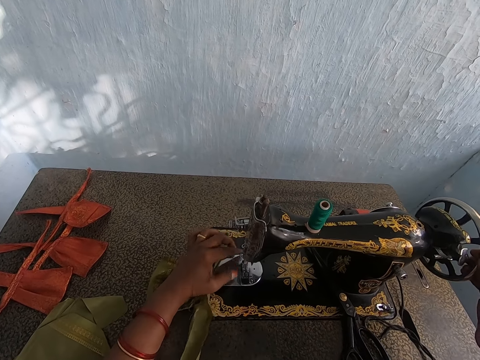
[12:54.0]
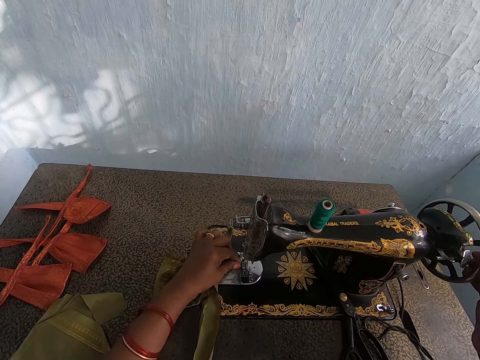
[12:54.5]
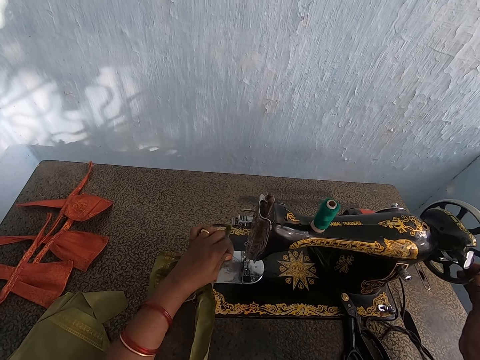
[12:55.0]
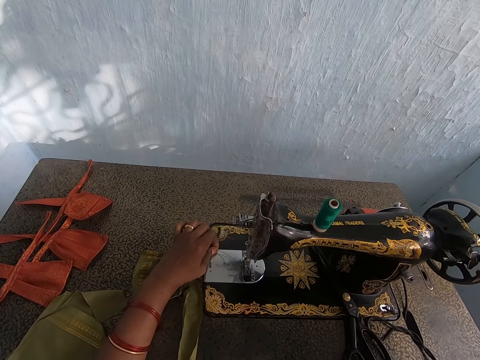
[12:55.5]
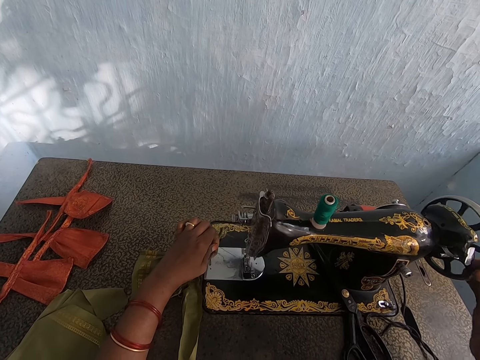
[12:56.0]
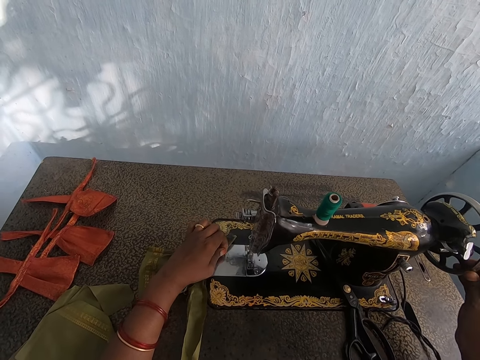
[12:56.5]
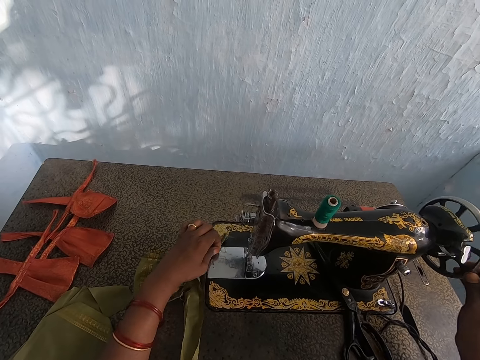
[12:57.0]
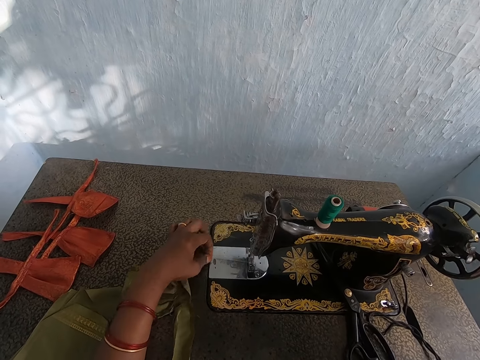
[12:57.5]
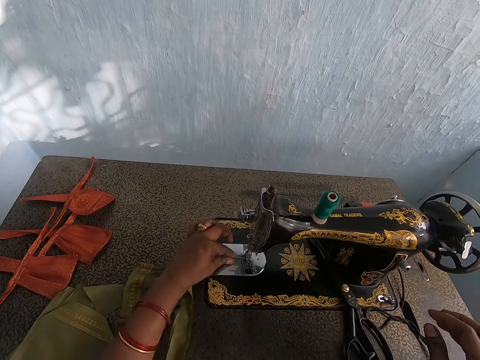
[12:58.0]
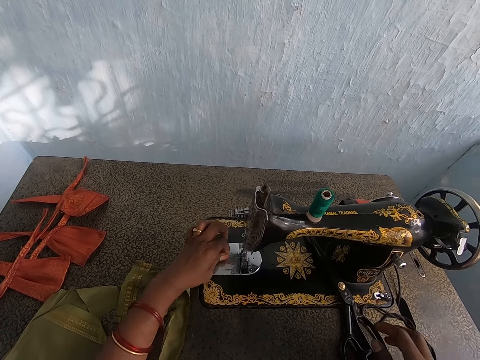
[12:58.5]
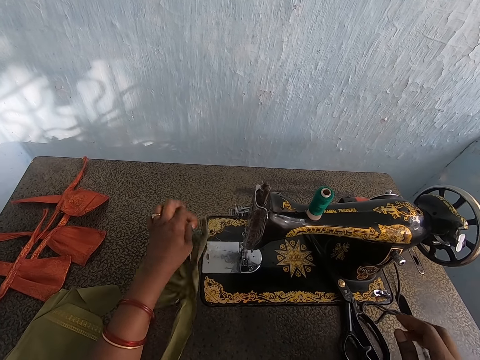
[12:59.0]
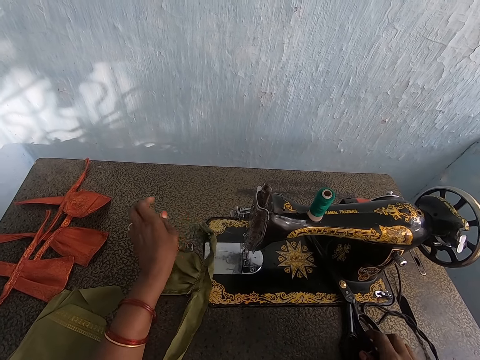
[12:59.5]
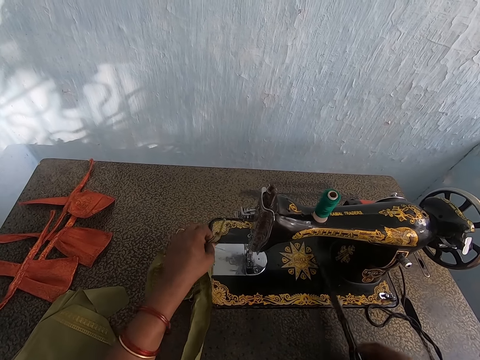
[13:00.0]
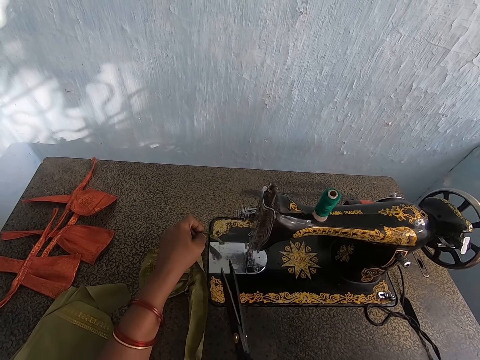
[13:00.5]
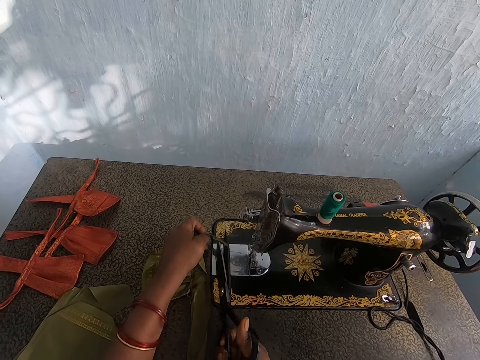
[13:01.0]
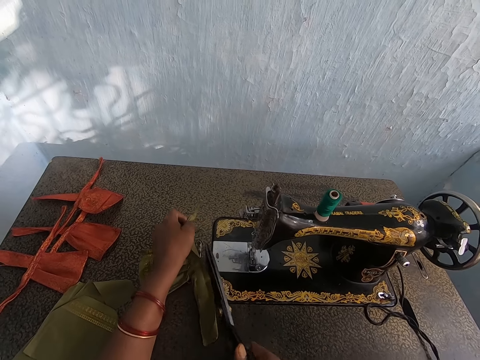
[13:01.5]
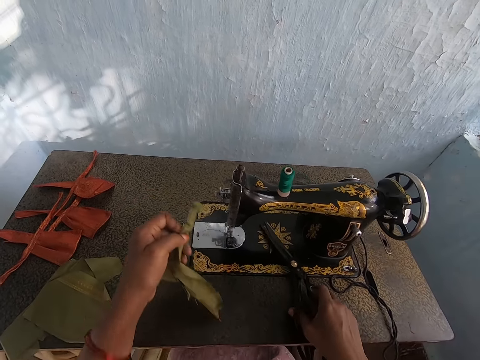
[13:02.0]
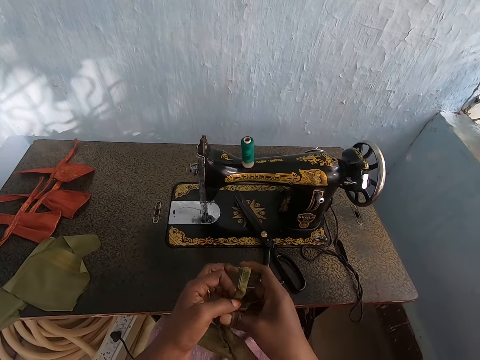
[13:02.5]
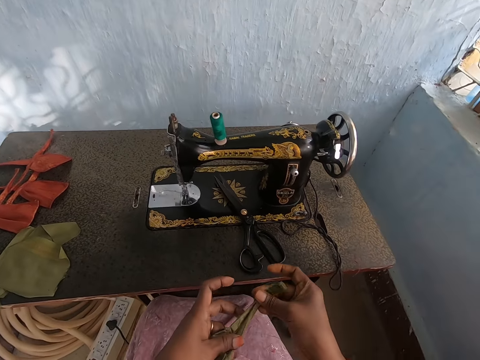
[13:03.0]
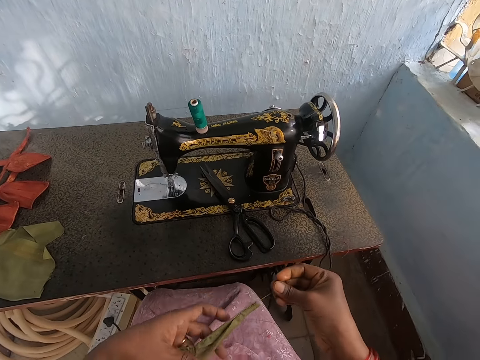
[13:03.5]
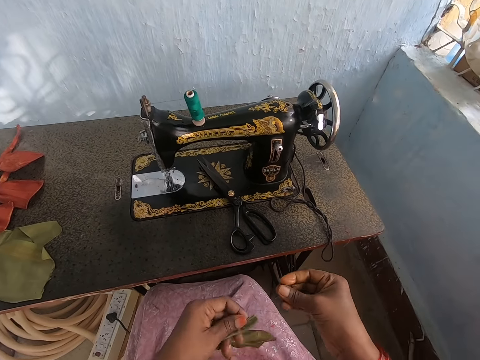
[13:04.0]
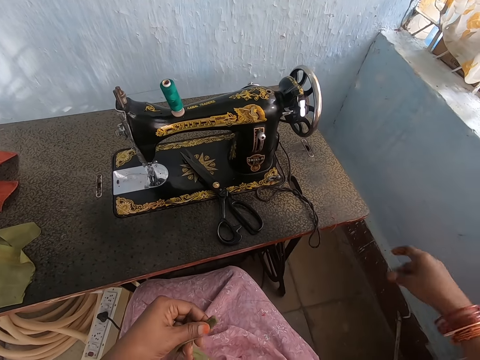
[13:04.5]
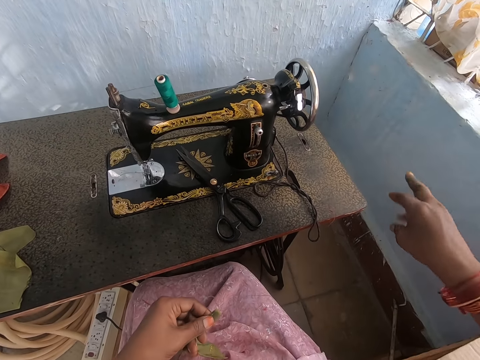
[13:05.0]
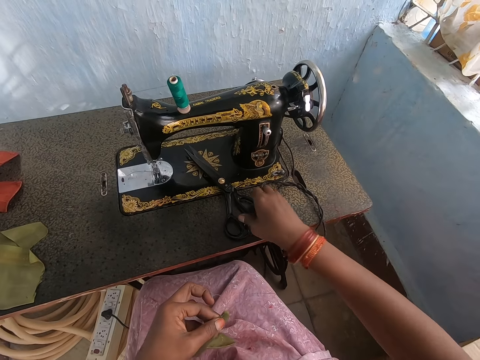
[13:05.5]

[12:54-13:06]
The camera wearer turns the balance wheel of the sewing machine with her right hand. She adjusts the thread with her left hand. She picks the pair of scissors from the sewing machine with her right hand. She cuts the thread with the pair of scissors in her right hand. She drops the pair of scissors on the sewing machine with her right hand and picks the fabric from the sewing machine with her left hand. She pulls thread from the fabric with her right hand.

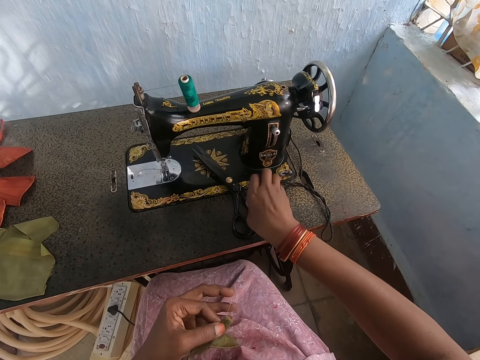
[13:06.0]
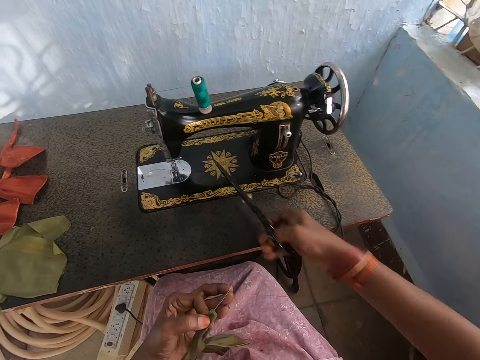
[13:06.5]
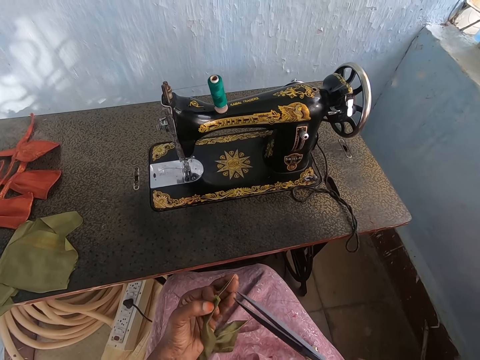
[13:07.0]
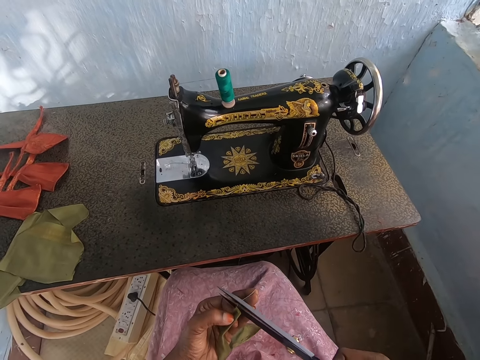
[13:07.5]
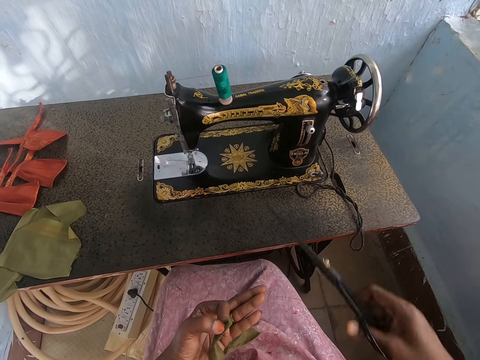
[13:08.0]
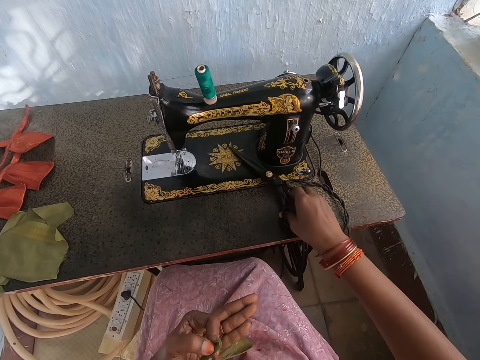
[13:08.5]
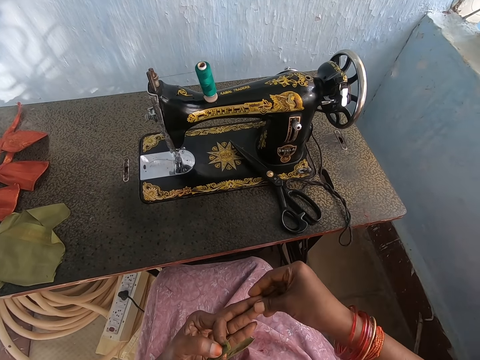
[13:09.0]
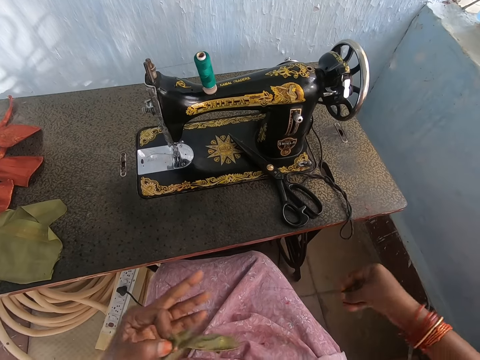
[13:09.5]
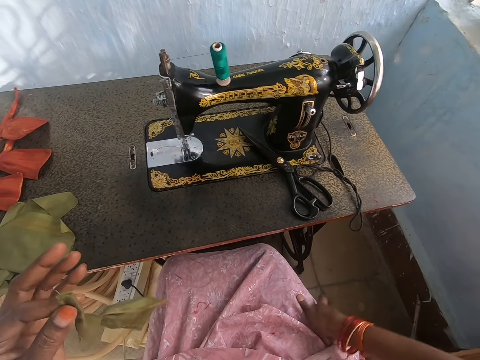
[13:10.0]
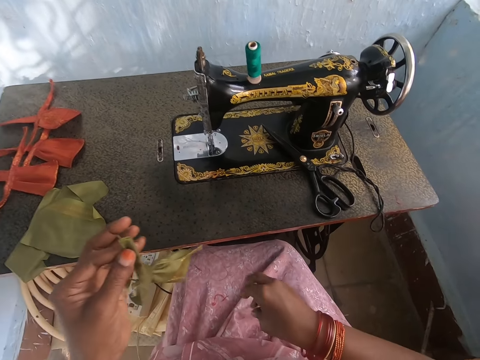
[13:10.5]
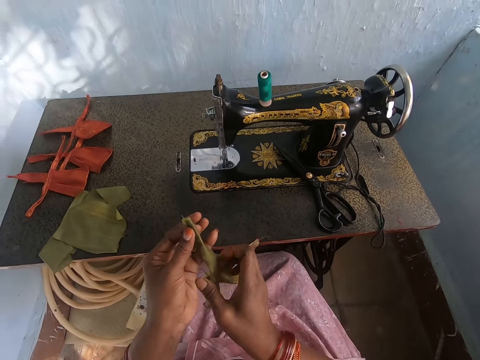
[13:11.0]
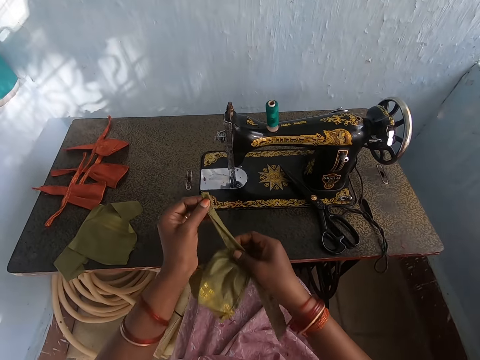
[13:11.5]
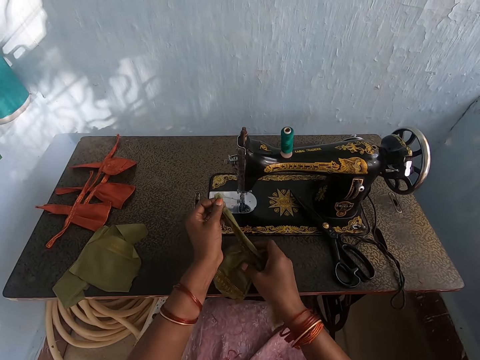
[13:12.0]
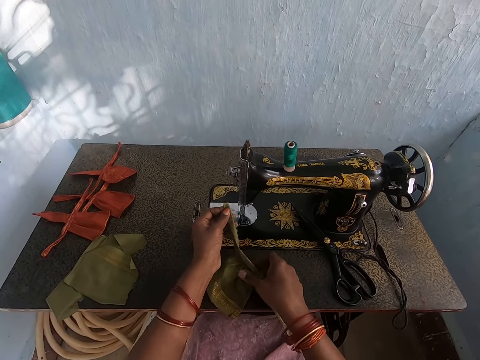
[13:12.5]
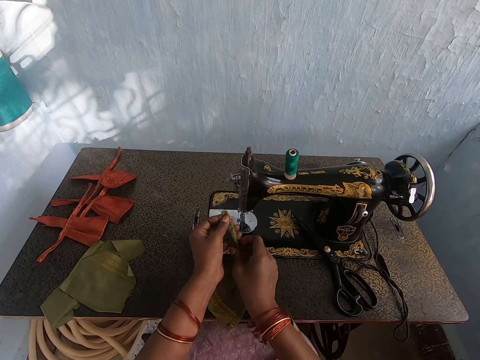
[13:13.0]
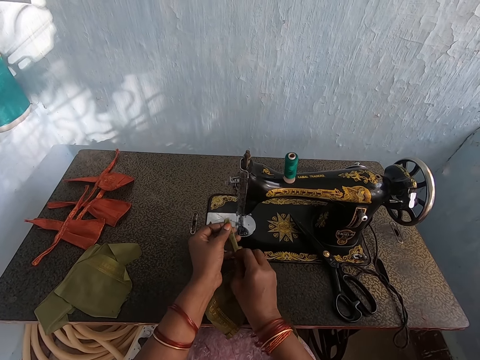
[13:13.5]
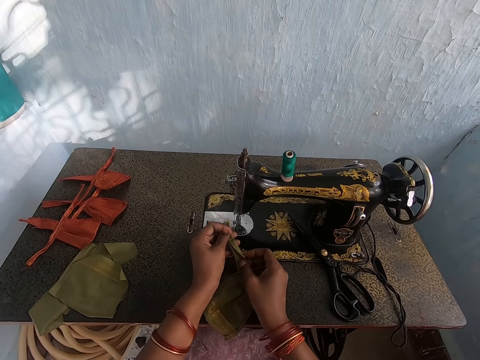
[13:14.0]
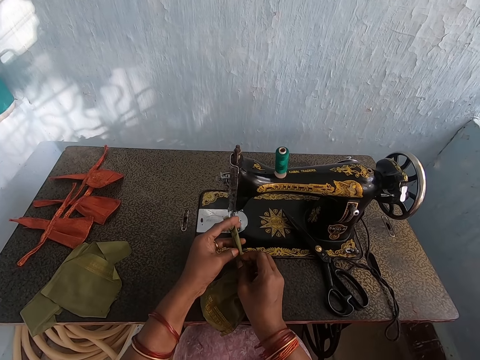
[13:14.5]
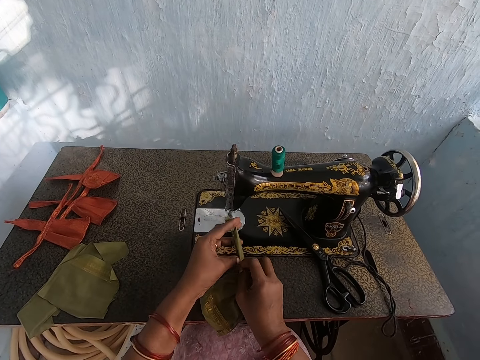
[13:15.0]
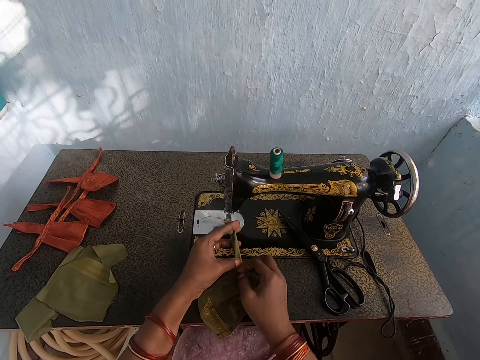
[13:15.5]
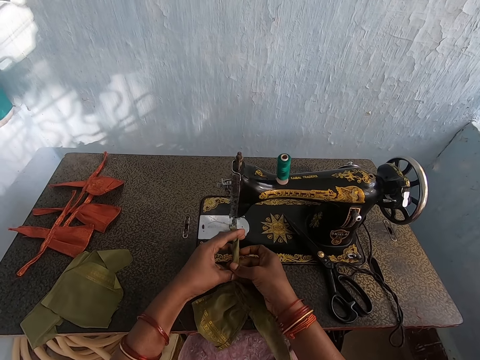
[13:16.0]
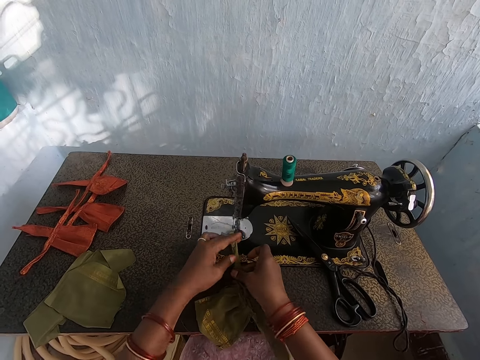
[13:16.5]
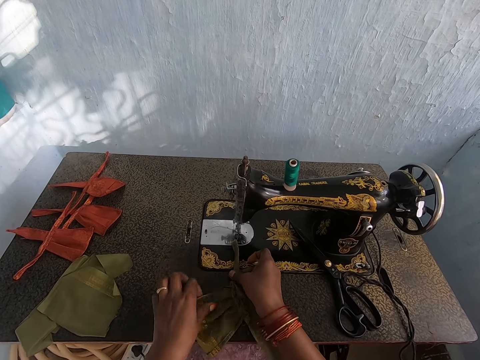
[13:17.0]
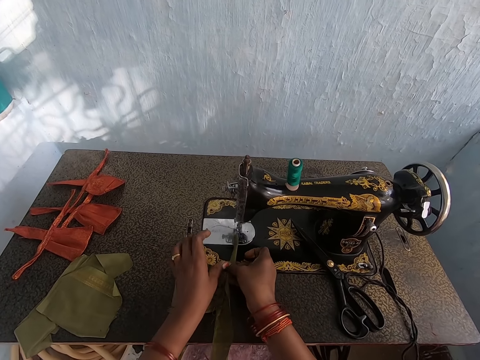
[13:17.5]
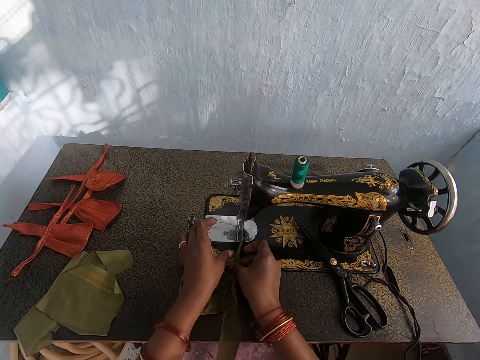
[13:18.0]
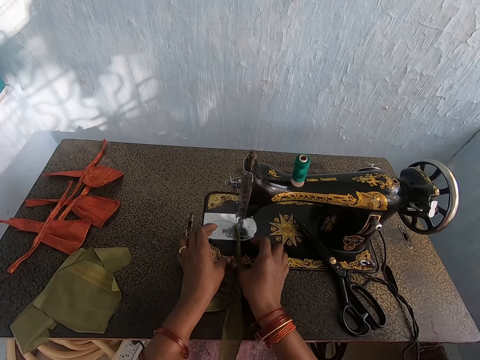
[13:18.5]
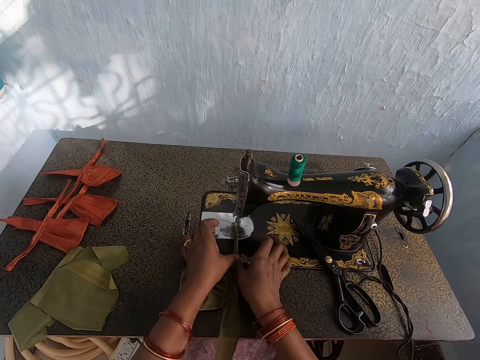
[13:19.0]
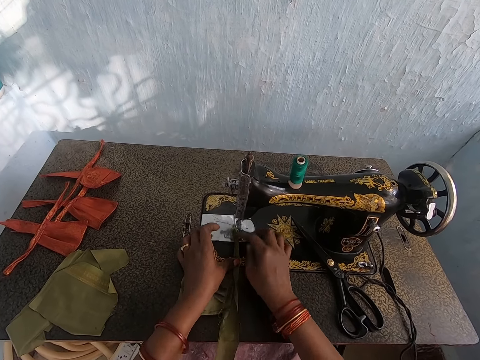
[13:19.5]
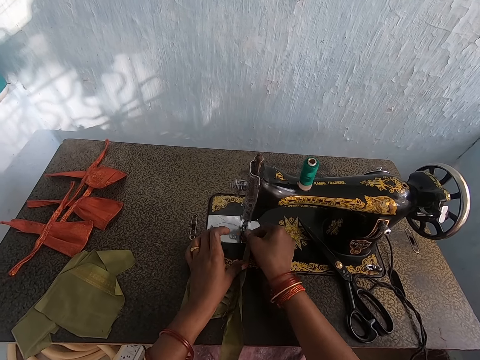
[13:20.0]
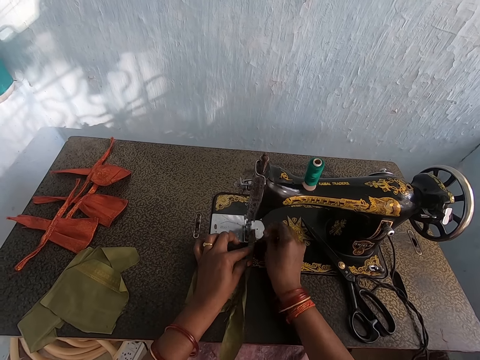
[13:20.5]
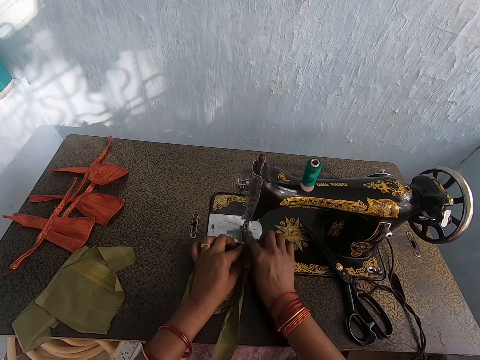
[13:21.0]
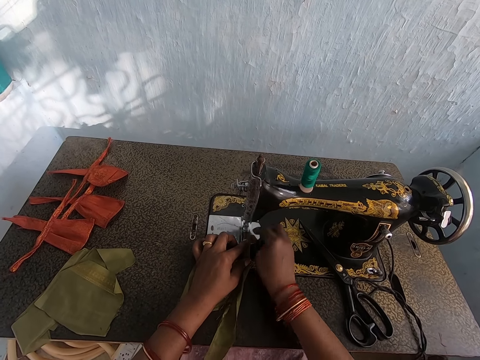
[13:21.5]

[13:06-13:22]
The camera wearer picks the pair of scissors from the sewing machine with her right hand. She cuts the thread or a piece of cloth with the pair of scissors in her right hand. She drops the pair of scissors on the sewing machine with her right hand. She removes thread from the fabric with her right hand. She places the cloth on the sewing machine. She aligns the fabric on the sewing machine with both hands. She folds the cloth. She places the cloth on the sewing machine.
